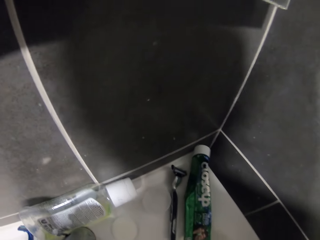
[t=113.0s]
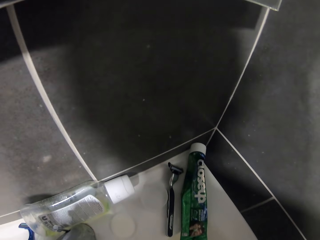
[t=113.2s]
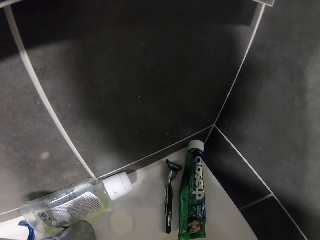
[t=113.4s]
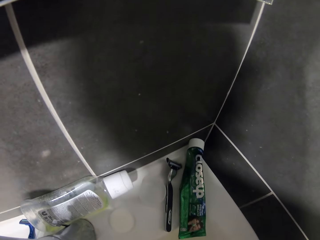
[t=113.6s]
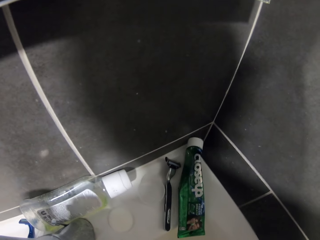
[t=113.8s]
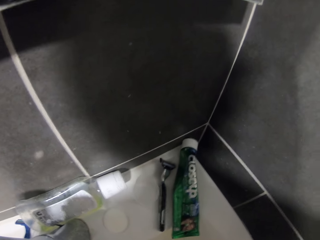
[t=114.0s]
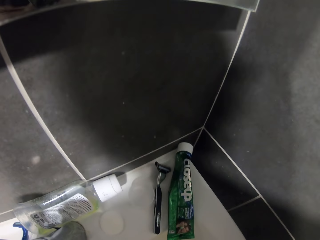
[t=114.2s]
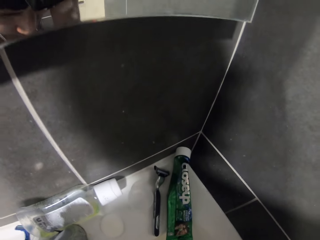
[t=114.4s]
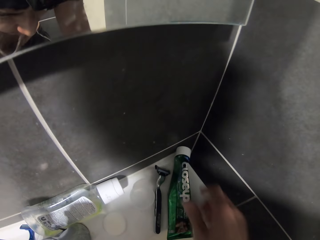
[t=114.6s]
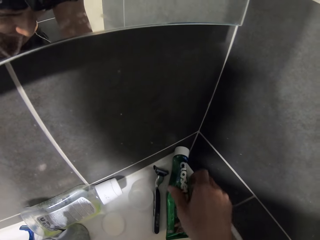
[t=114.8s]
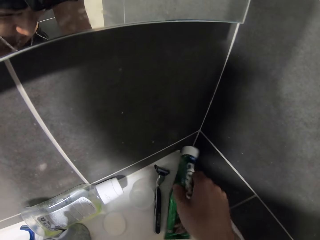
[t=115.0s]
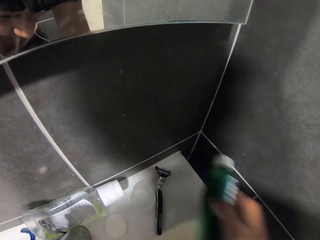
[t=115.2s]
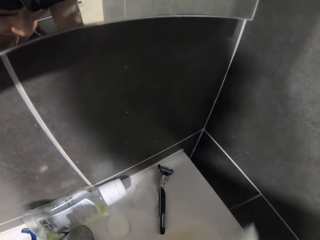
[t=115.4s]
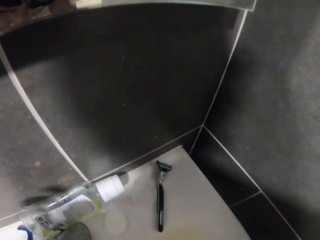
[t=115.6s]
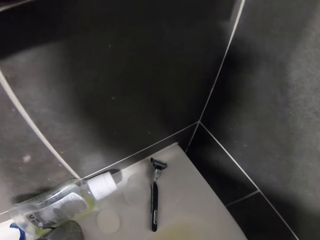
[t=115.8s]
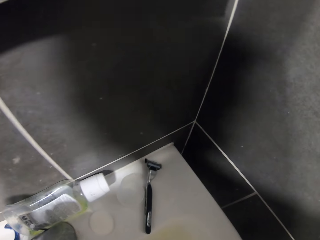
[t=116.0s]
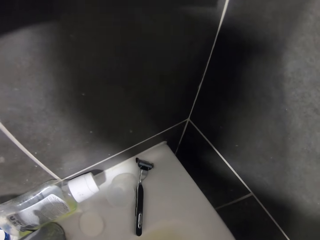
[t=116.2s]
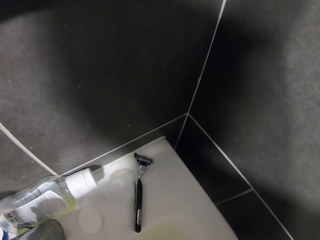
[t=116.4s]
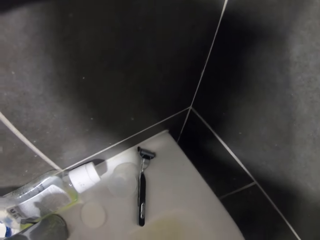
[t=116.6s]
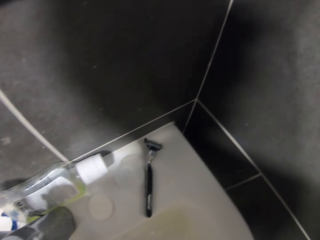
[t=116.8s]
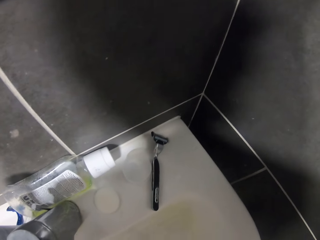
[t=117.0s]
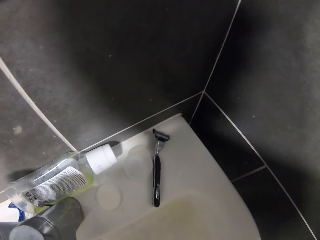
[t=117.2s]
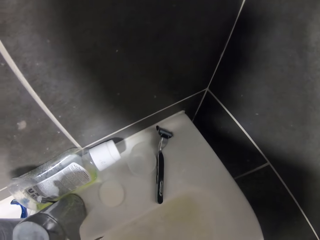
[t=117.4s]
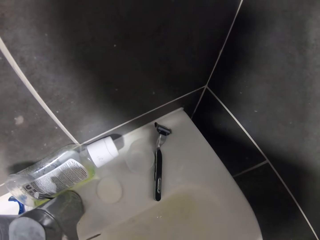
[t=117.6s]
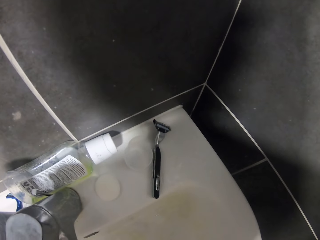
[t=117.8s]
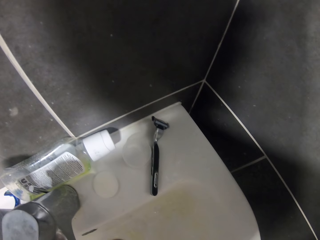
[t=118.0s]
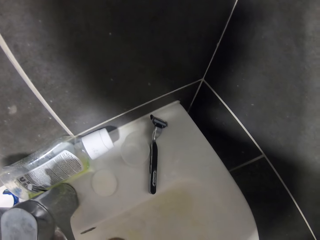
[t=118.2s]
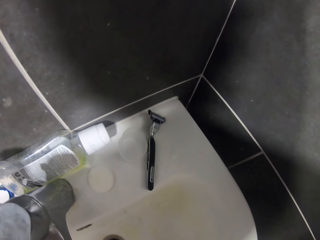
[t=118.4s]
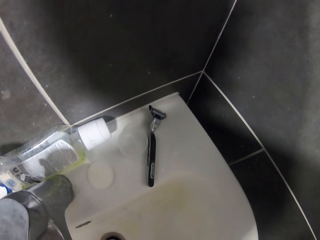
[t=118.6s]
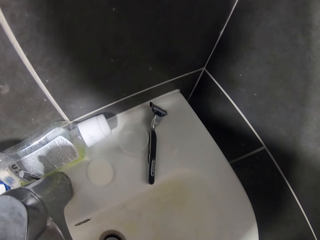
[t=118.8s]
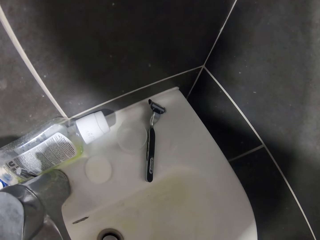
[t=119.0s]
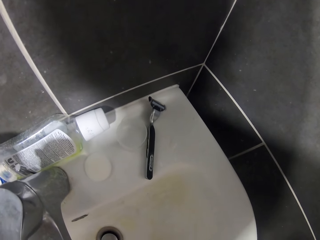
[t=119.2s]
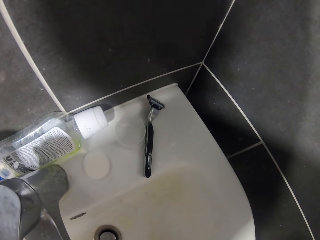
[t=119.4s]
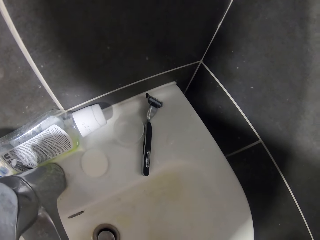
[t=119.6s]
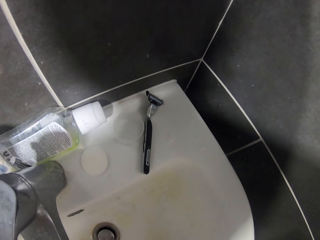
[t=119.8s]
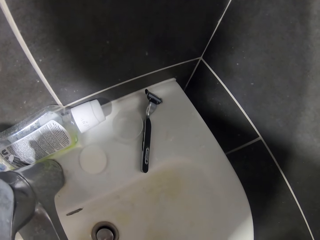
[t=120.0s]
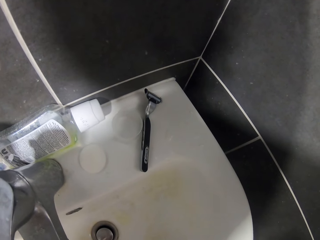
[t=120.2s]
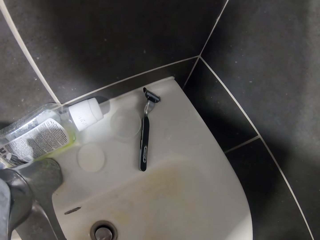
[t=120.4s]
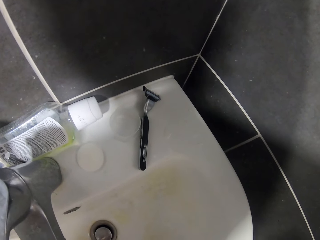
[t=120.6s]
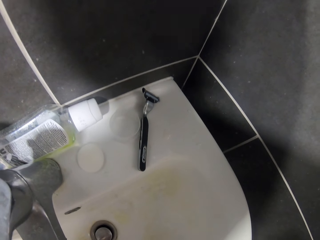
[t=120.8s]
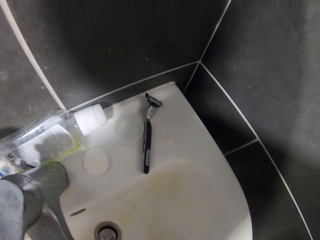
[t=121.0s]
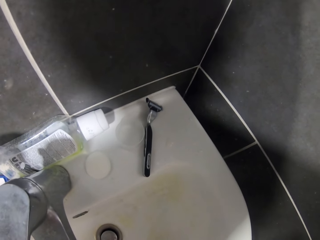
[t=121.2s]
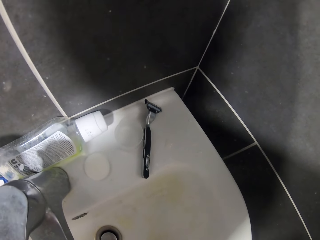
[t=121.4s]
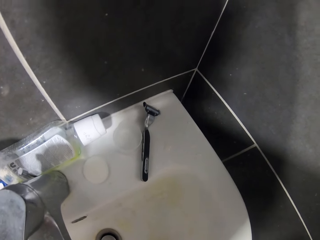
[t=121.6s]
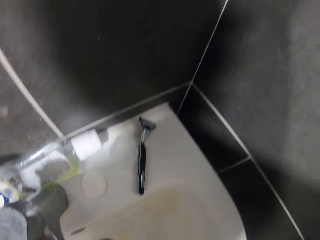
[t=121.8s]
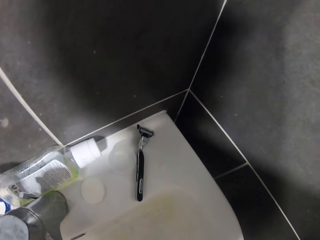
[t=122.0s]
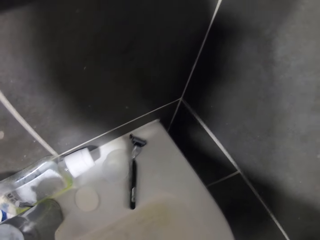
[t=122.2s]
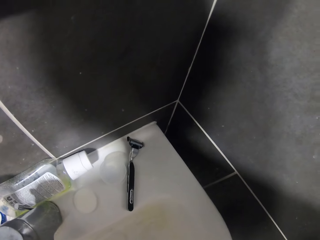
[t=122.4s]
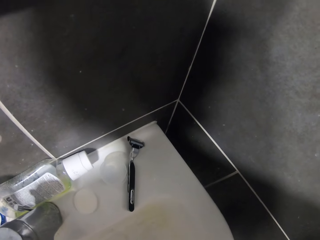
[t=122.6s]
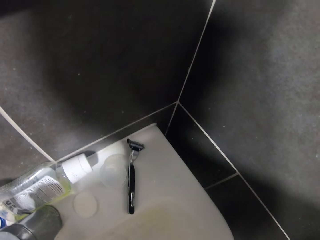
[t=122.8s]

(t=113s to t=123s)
The camera wearer picks up the toothpaste with the right hand. They stare at the sink.

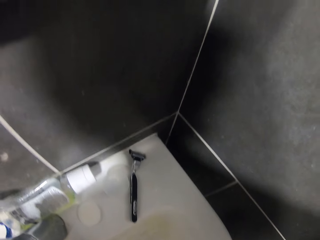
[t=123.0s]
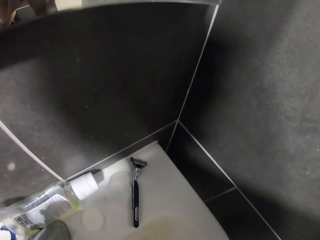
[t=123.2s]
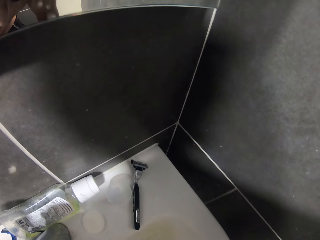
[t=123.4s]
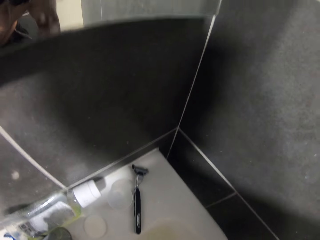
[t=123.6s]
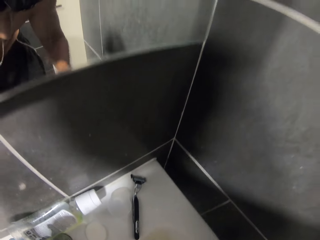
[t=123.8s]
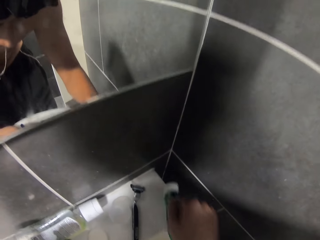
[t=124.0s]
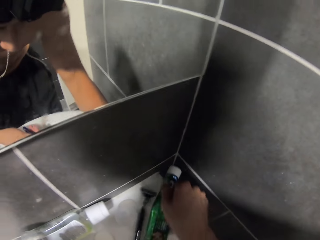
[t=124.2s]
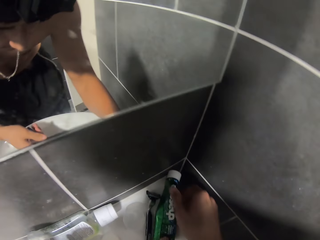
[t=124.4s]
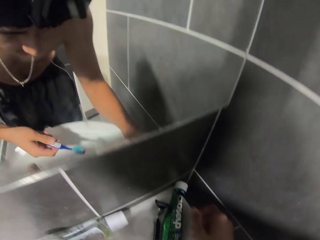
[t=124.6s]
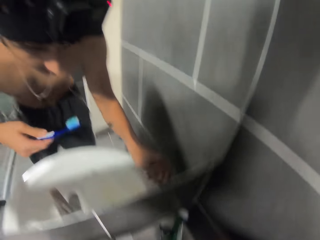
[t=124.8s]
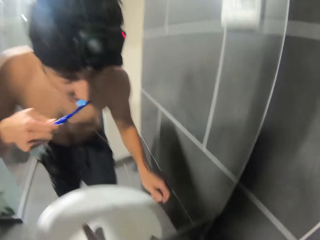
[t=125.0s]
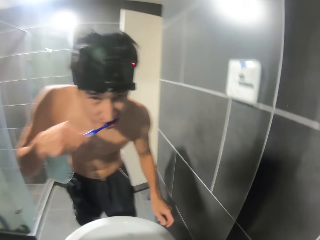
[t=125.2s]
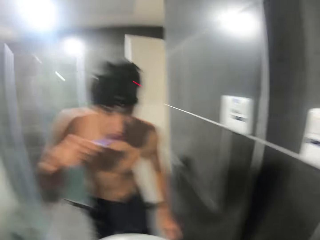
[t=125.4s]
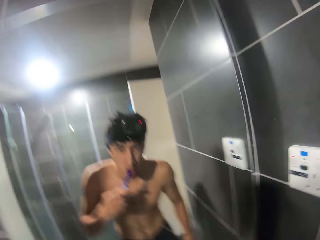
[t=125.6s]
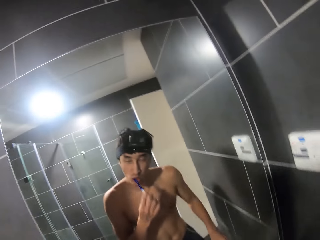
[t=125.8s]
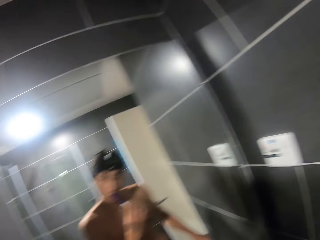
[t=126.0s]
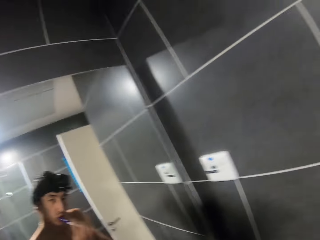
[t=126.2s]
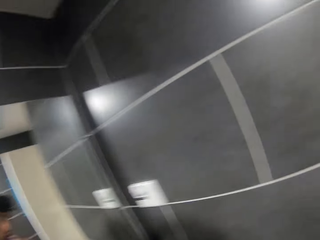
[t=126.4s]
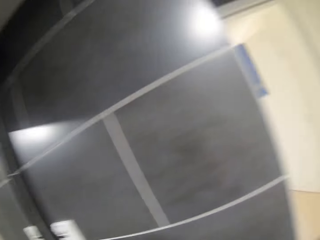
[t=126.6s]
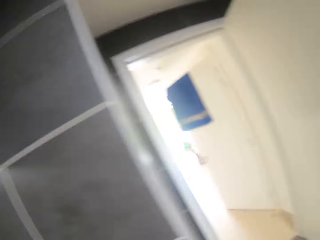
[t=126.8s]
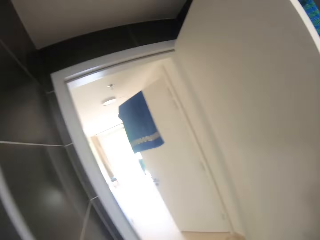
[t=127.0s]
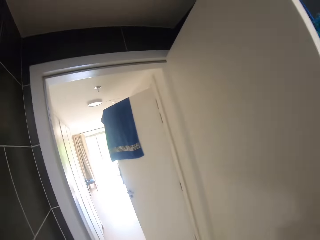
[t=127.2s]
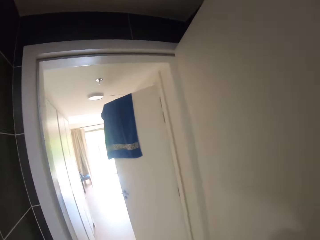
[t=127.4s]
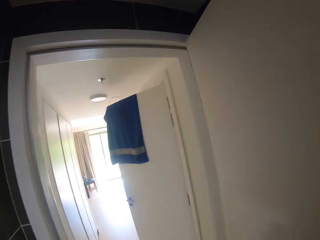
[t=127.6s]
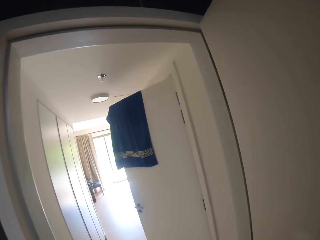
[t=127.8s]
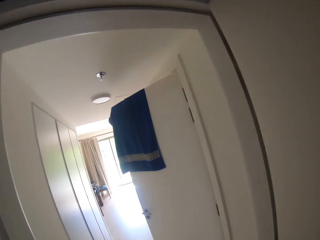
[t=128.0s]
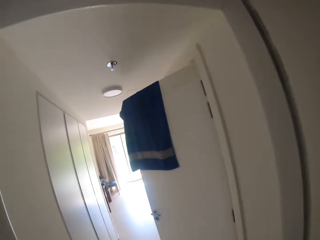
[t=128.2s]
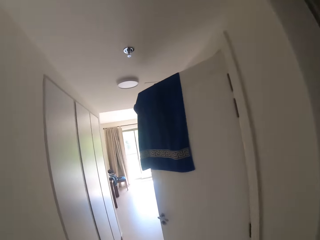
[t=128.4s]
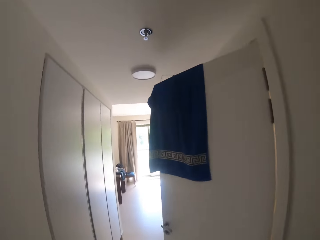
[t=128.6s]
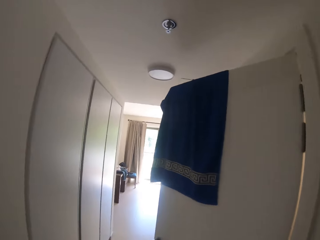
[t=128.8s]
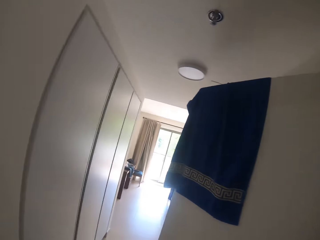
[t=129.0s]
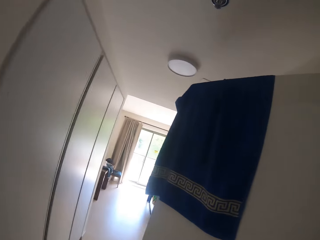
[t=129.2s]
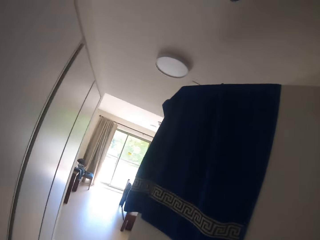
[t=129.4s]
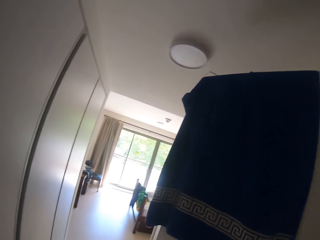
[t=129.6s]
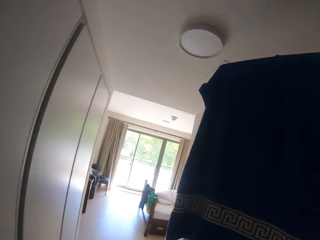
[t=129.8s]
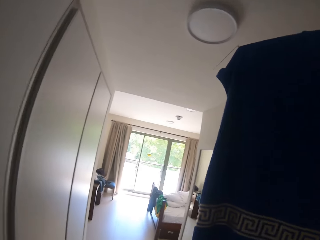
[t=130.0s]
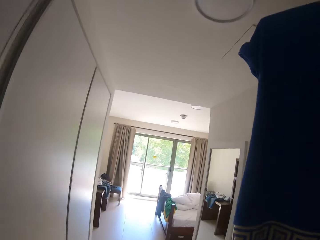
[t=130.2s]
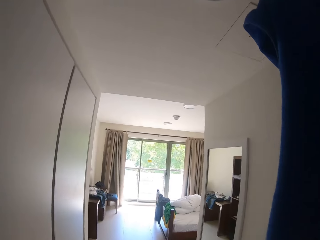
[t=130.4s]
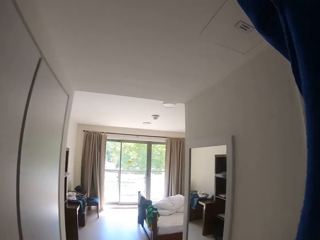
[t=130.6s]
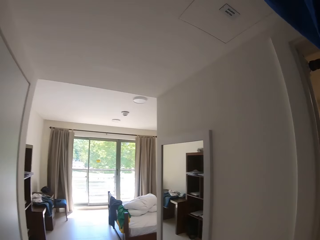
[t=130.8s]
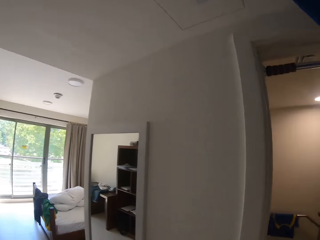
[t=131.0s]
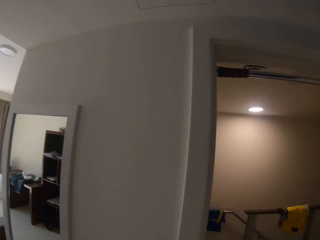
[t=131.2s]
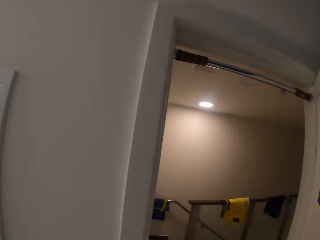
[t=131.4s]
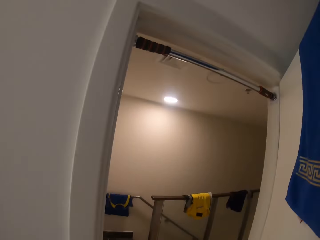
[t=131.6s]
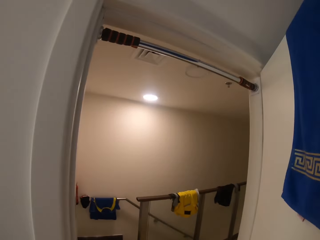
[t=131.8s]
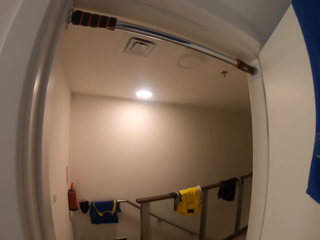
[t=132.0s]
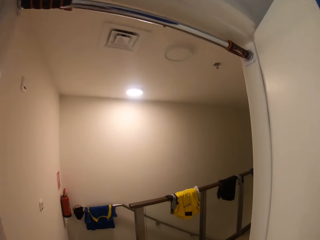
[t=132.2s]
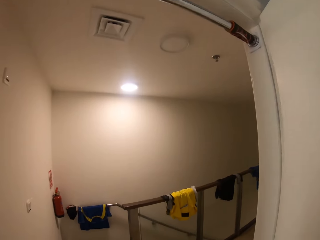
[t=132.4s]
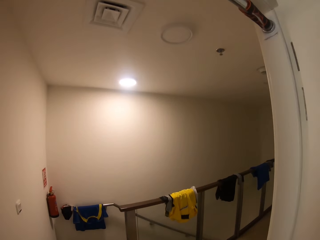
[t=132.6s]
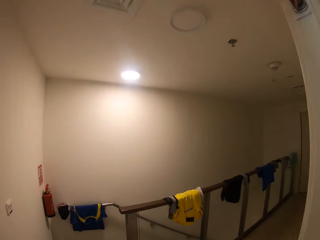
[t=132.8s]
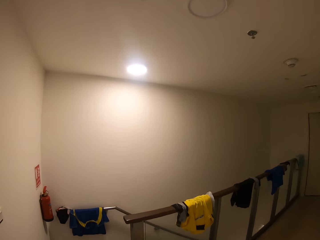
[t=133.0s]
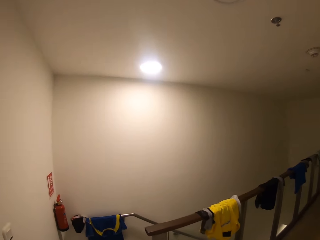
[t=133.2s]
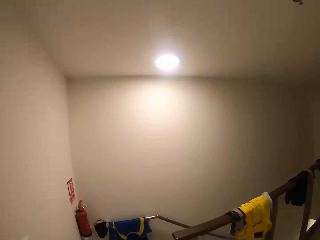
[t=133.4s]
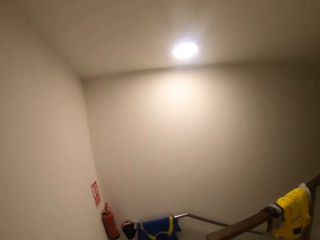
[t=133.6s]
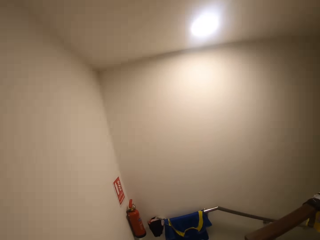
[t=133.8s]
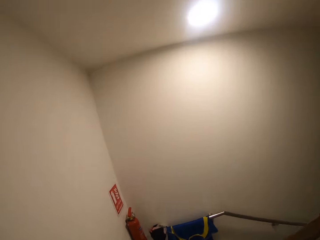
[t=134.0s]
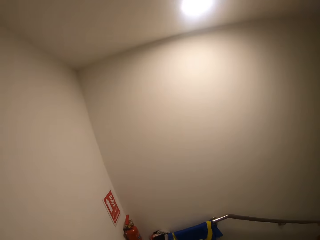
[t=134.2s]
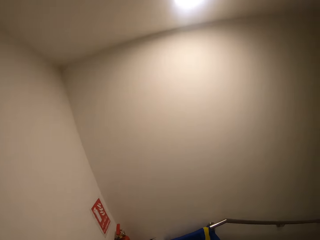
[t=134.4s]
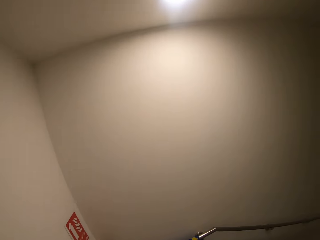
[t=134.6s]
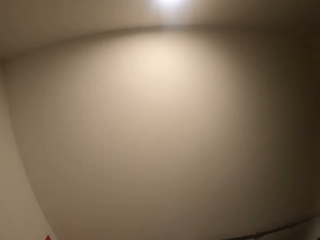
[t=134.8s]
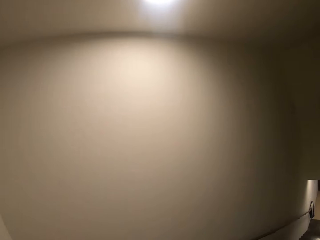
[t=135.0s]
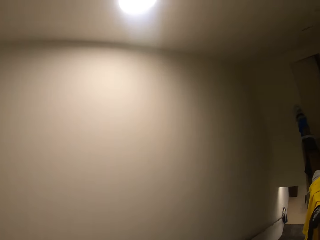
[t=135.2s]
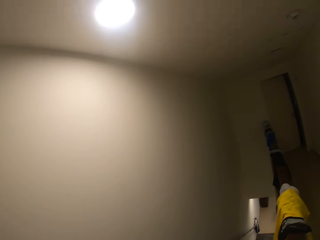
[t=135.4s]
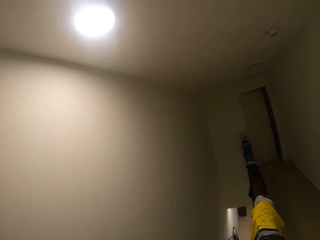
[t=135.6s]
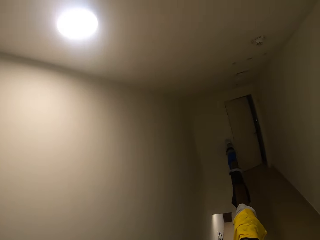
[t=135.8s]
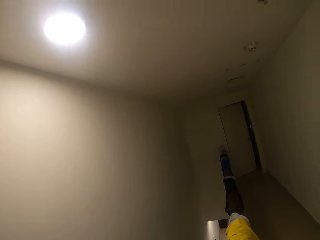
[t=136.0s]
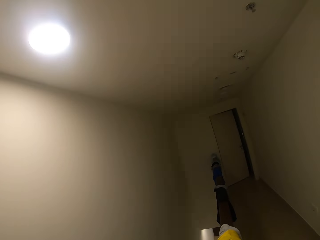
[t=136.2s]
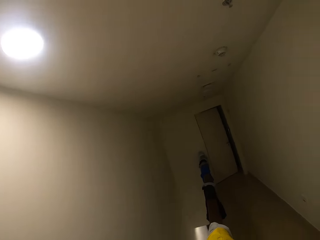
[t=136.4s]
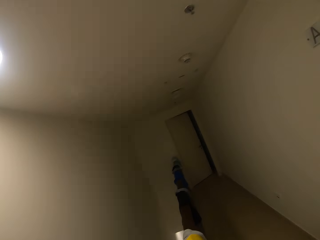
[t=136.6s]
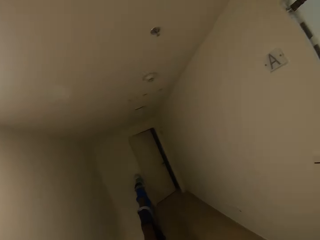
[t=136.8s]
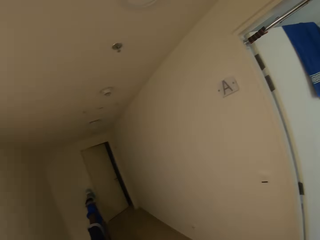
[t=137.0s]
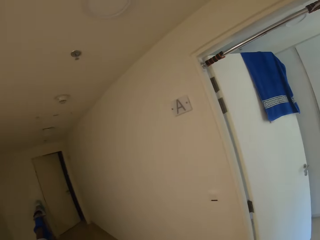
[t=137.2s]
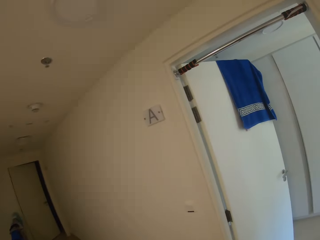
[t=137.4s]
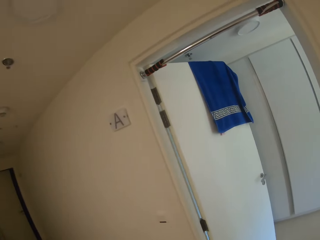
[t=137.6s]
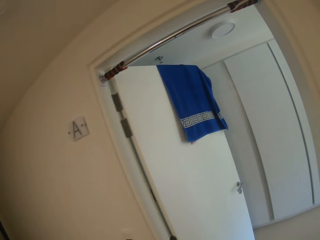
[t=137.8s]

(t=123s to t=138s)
The camera wearer drops the toothpaste on the sink and brushes the teeth using a toothbrush. They hold the toothbrush. They walk in the house.
